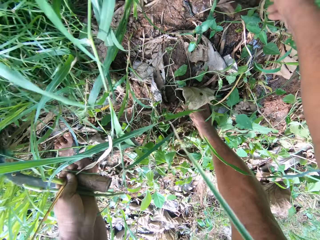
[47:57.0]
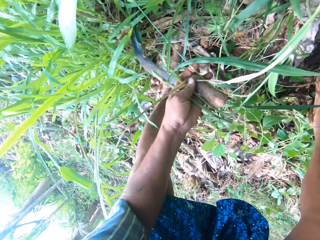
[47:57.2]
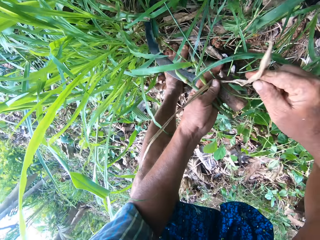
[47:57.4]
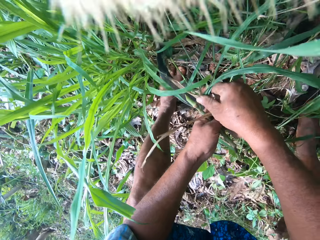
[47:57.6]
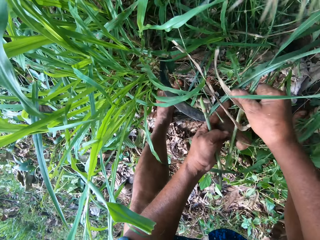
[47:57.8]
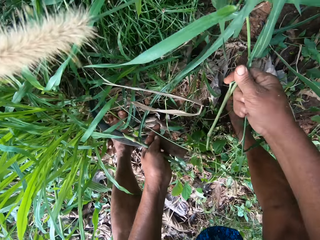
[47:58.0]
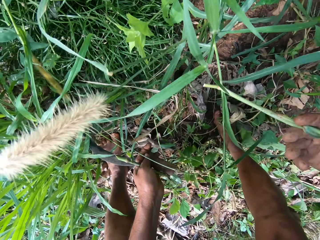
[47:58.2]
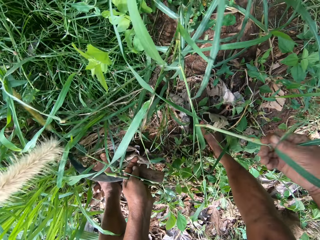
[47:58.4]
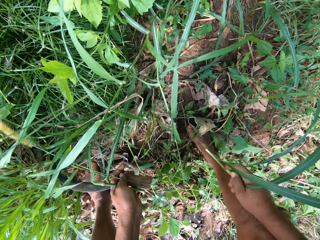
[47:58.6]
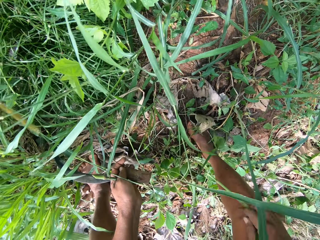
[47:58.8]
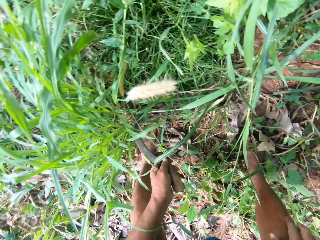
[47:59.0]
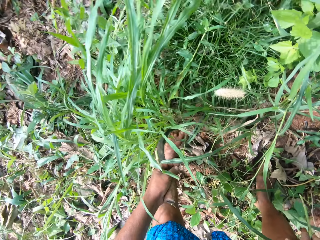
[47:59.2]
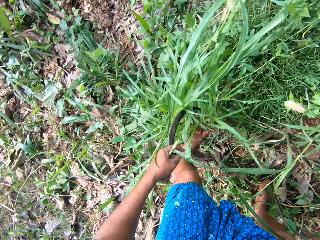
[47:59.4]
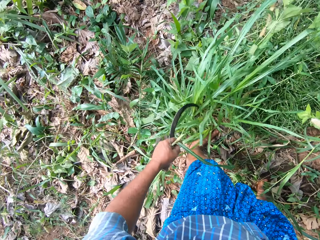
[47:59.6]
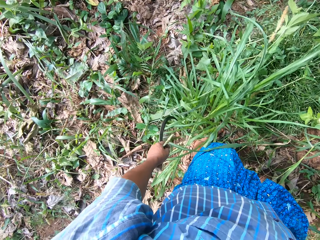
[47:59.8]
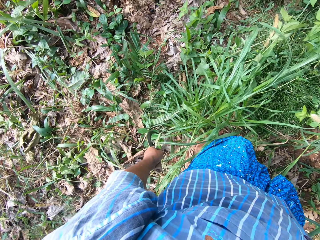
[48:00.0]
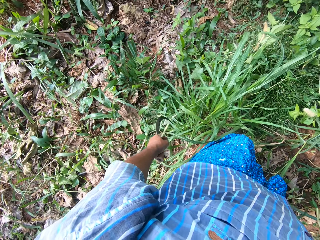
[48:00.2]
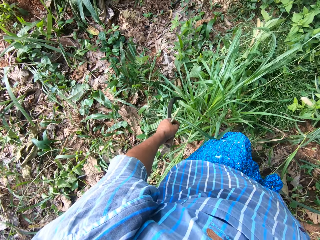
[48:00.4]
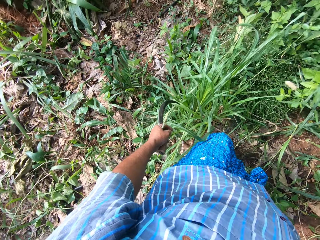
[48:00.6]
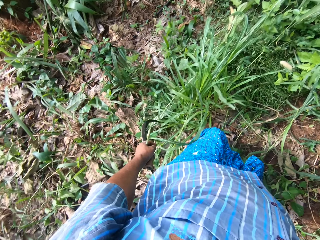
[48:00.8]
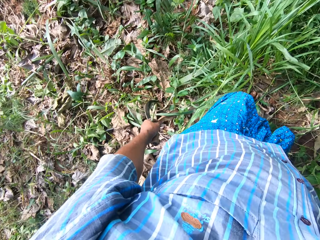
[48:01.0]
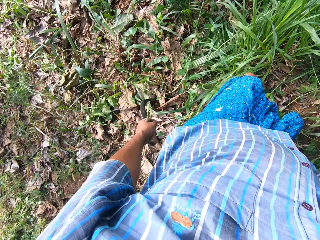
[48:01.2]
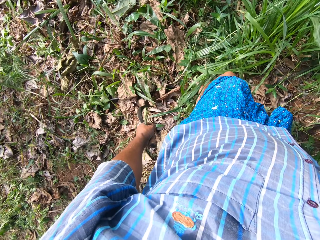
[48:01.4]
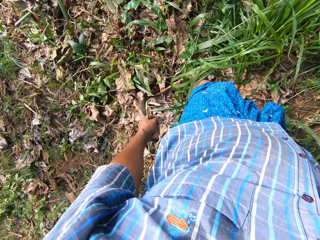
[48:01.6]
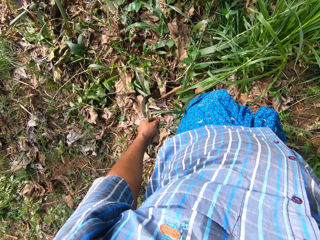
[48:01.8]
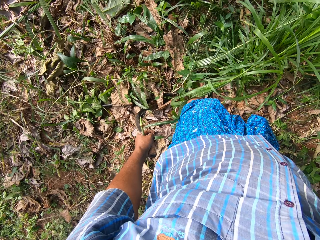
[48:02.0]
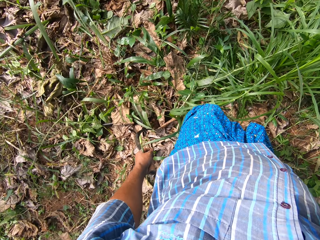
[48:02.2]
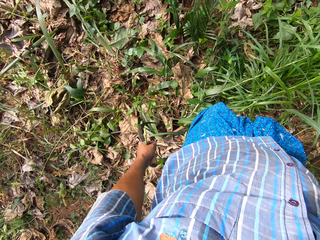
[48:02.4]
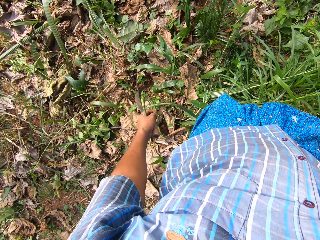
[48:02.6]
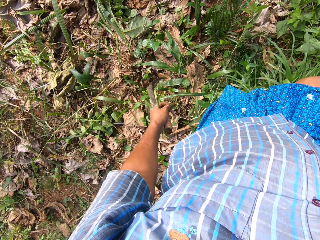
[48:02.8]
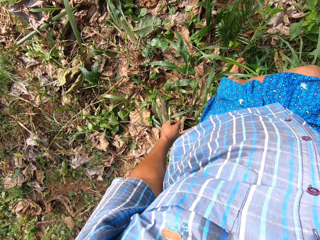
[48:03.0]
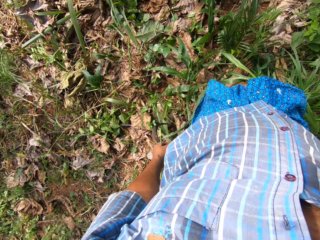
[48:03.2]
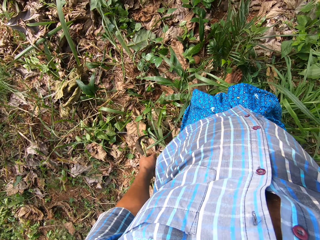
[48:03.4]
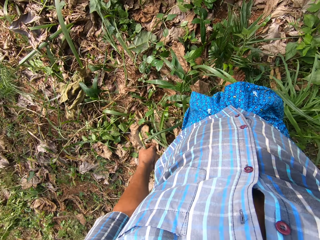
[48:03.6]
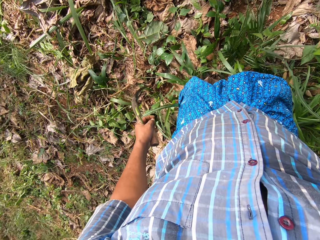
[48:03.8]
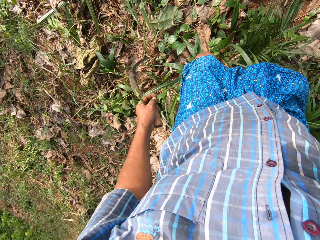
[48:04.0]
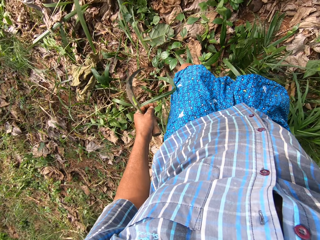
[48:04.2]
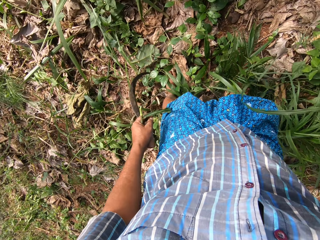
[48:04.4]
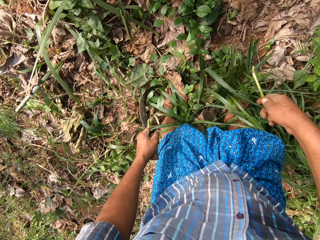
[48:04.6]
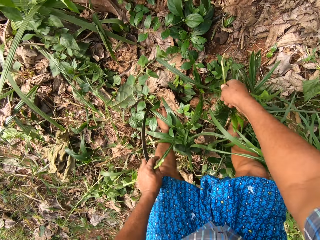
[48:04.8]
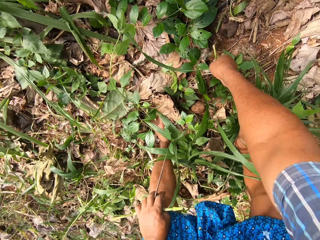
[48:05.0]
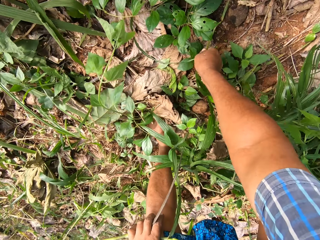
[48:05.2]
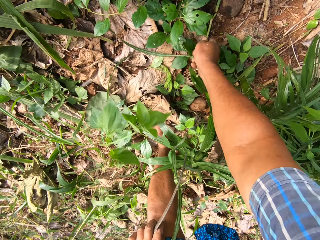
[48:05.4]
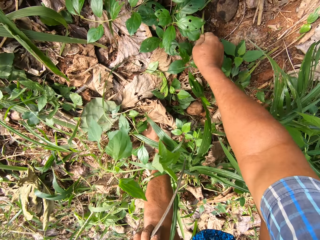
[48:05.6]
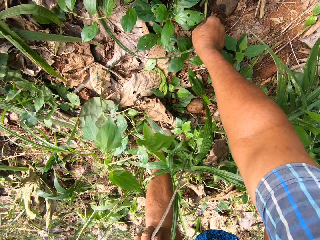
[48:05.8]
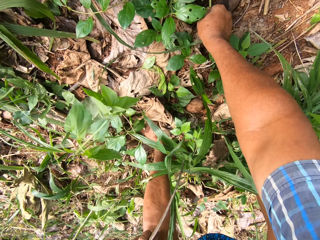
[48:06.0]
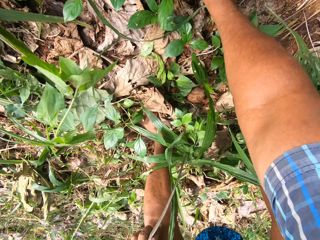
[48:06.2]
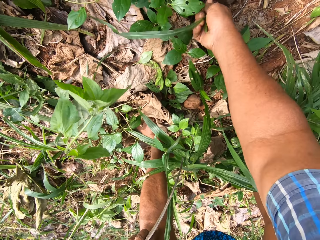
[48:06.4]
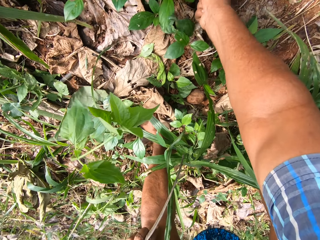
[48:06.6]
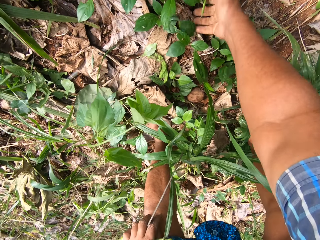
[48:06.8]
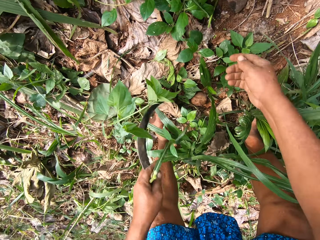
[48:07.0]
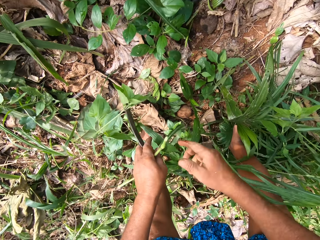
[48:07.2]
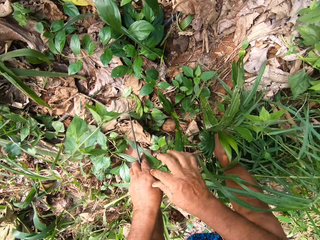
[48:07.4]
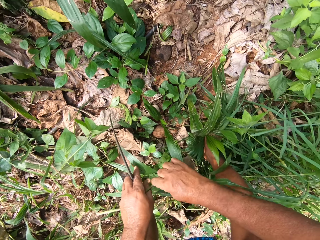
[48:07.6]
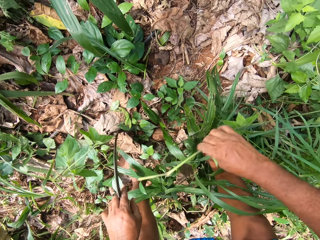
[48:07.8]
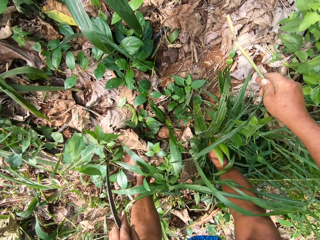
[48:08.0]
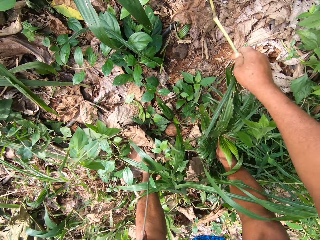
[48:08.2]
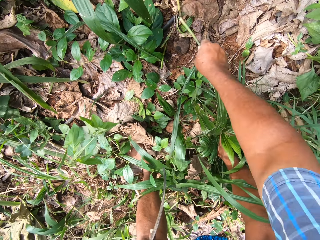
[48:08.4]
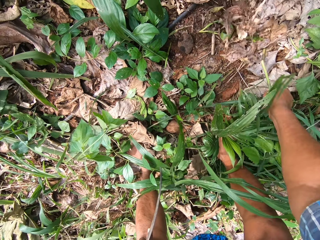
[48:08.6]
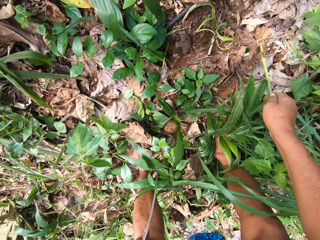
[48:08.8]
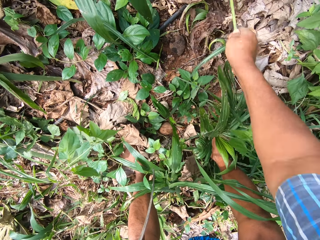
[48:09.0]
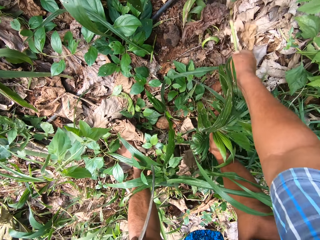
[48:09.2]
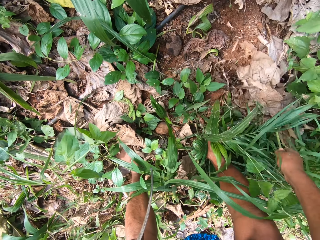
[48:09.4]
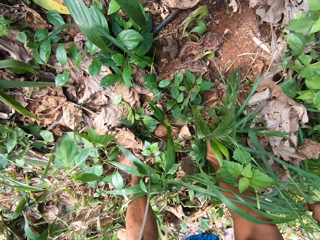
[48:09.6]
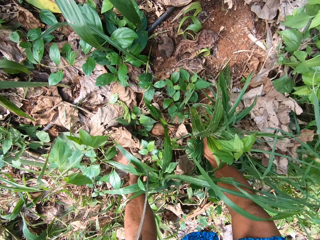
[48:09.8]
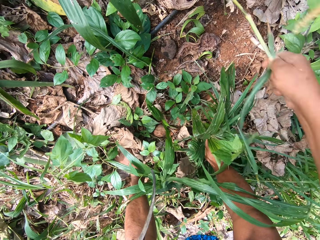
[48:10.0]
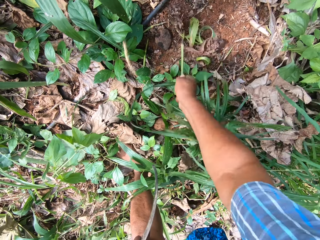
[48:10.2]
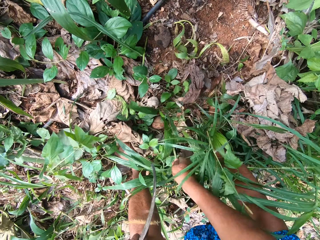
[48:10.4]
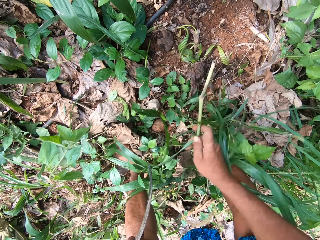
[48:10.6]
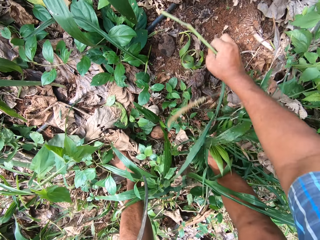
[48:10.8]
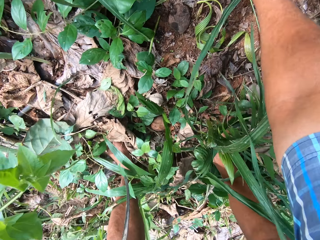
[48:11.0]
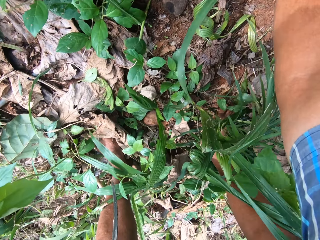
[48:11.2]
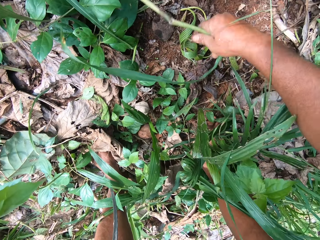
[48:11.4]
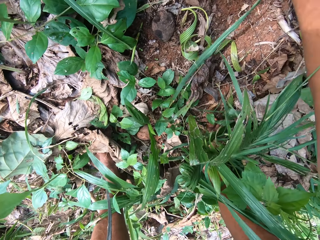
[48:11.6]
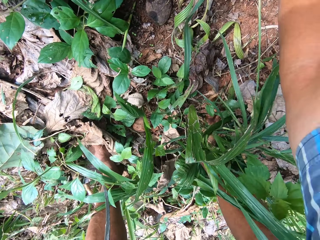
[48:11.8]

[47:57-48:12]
The camera wearer inserts the Napier grass stem into the ground. He takes a grass stem from his left hand. He walks around in the farm. He inserts the Napier grass stem into the ground. He takes a grass stem from his left hand. He pushes the dried leaves with the Napier grass stem. He clears the ground.

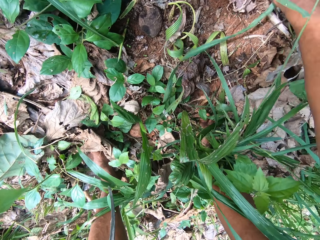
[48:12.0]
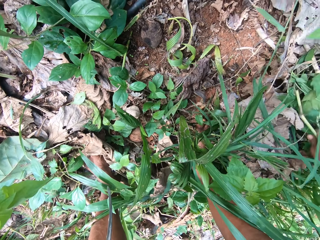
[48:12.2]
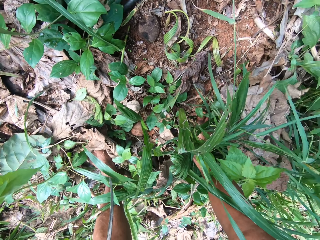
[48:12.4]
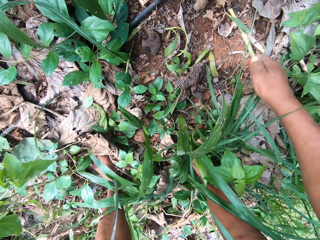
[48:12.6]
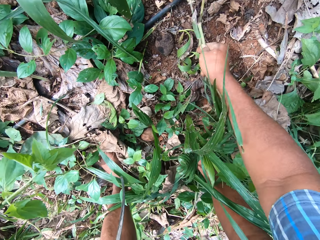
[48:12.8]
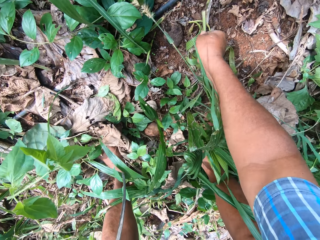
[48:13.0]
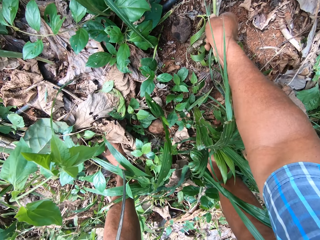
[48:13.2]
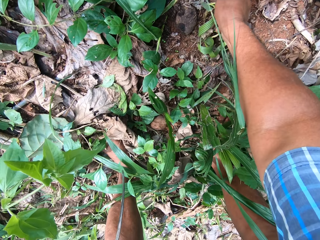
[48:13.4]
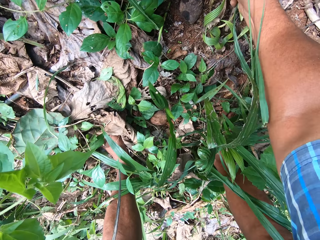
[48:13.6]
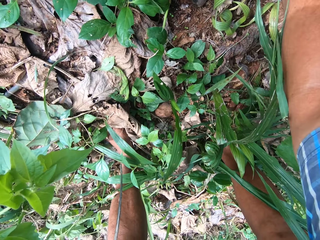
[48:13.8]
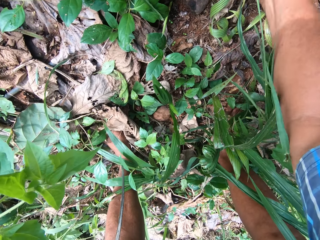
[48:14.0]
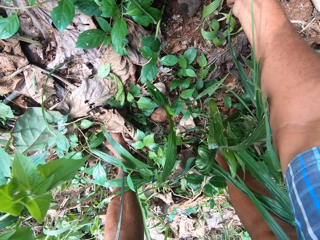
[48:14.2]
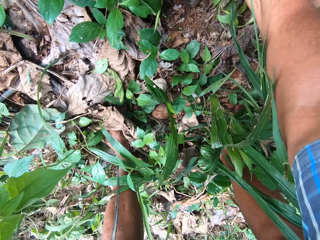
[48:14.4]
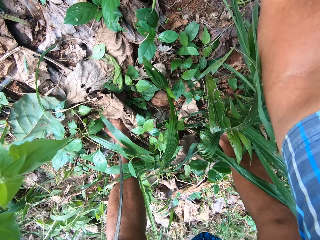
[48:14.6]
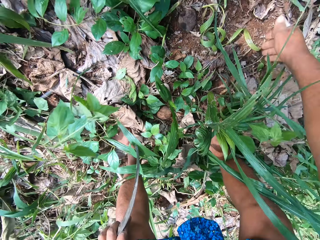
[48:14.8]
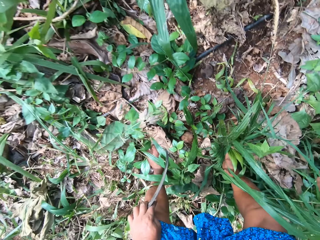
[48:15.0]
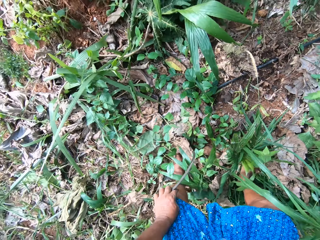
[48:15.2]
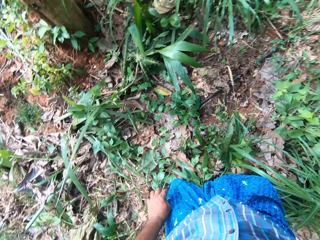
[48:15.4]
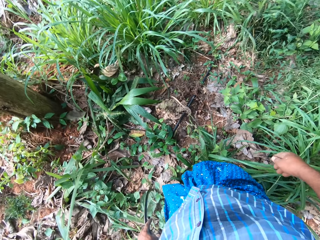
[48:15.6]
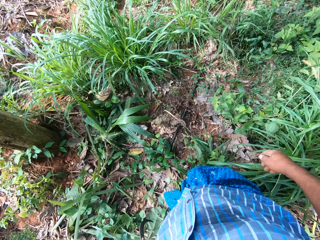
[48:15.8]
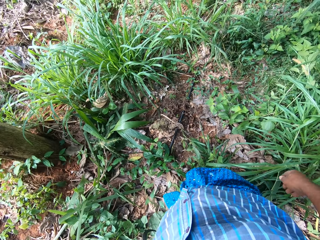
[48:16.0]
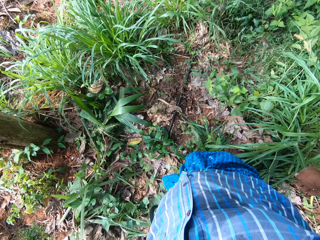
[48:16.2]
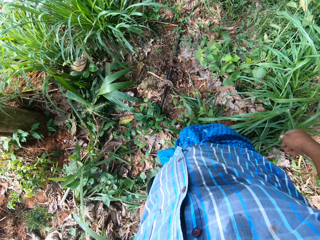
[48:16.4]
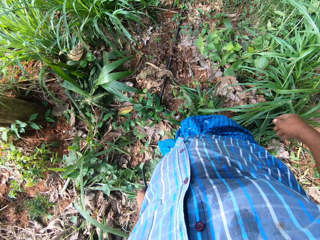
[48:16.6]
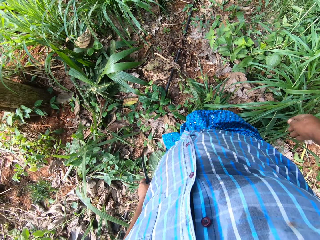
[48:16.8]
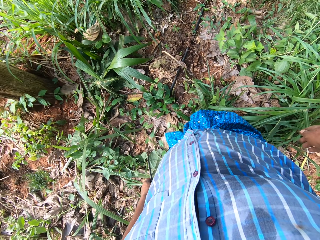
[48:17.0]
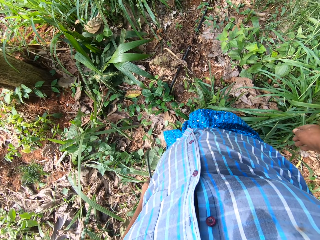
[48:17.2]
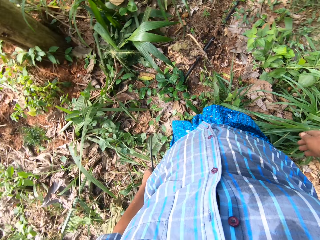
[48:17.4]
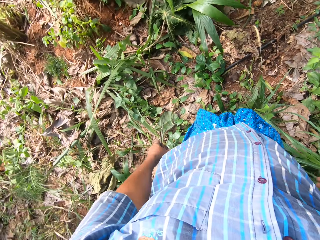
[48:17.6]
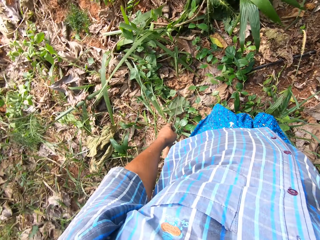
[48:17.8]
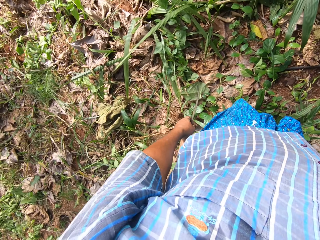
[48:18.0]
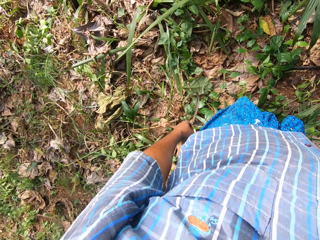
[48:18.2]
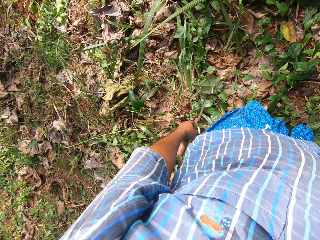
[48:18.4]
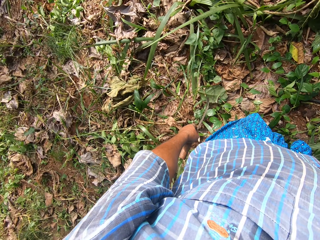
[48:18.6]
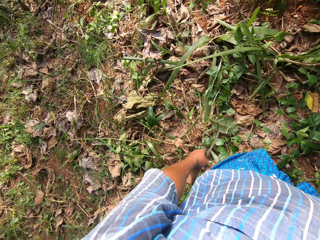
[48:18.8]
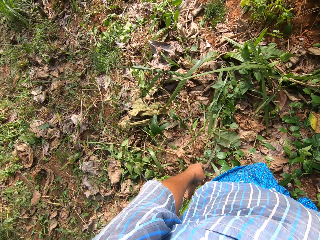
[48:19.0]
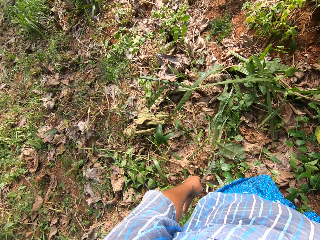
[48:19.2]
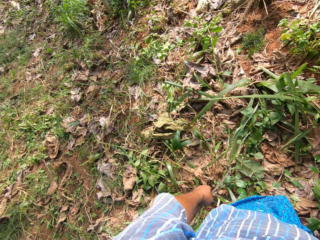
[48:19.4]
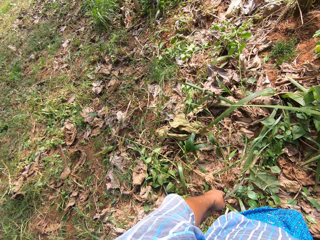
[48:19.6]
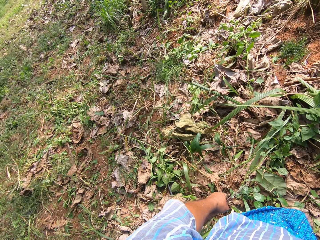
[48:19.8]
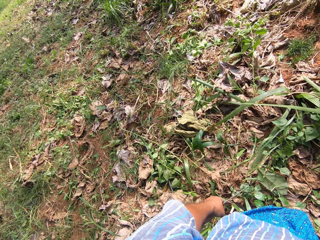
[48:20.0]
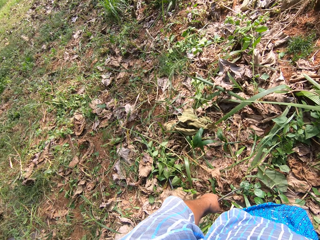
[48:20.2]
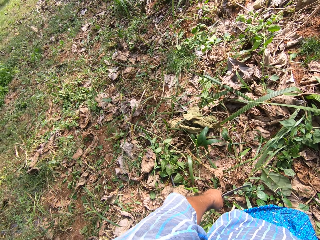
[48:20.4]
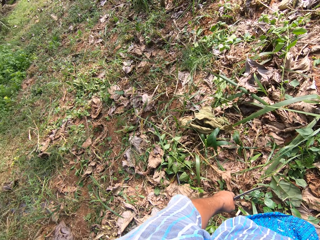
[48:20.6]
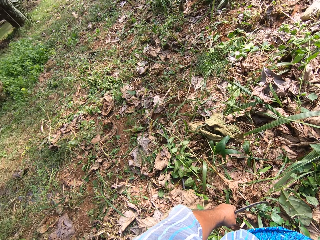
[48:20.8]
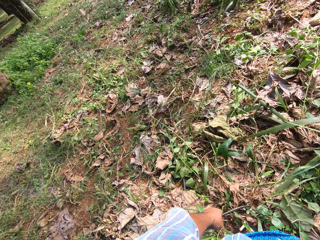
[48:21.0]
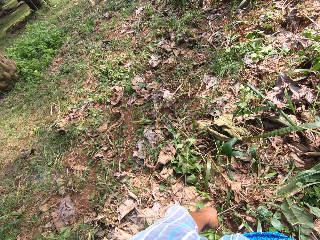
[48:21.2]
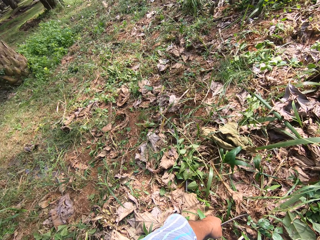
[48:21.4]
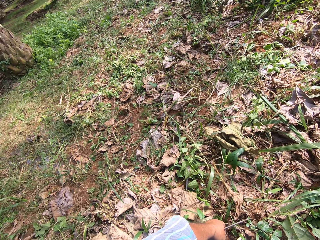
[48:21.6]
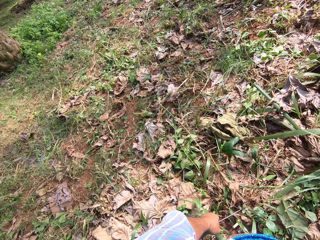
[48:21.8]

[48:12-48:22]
The camera wearer inserts the Napier grass stem into the ground. They look around the farm.
